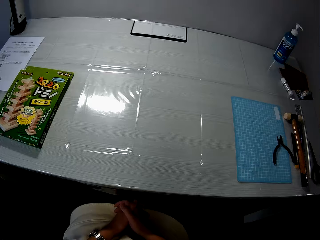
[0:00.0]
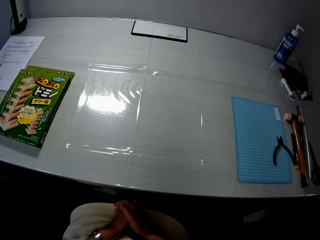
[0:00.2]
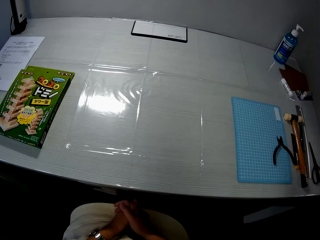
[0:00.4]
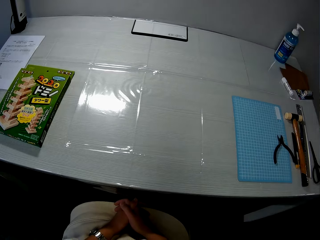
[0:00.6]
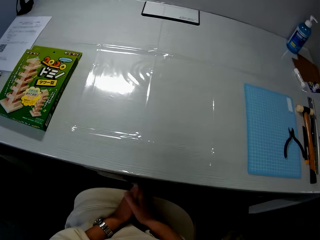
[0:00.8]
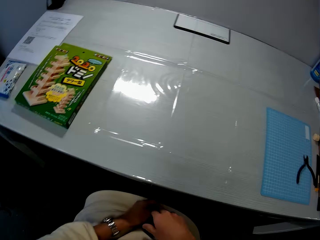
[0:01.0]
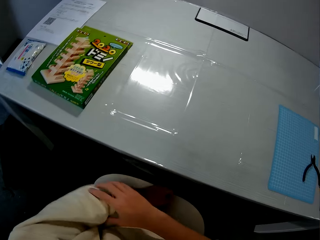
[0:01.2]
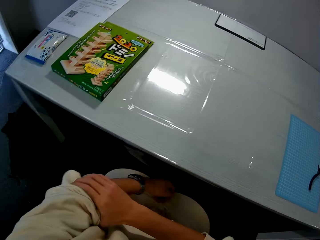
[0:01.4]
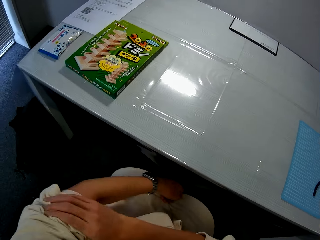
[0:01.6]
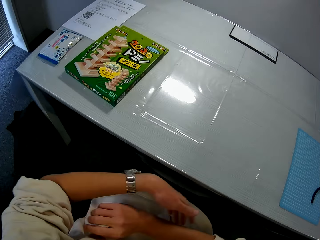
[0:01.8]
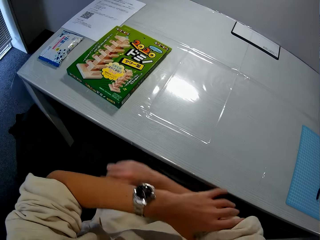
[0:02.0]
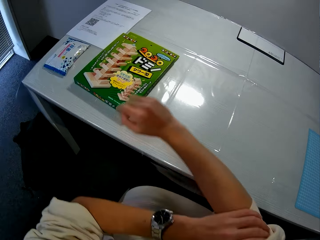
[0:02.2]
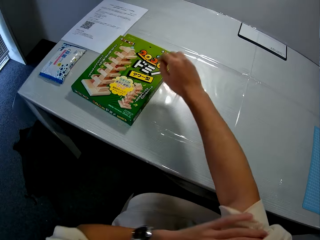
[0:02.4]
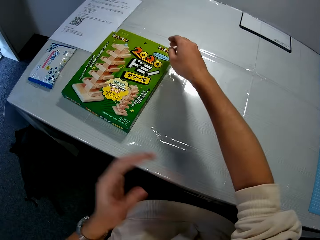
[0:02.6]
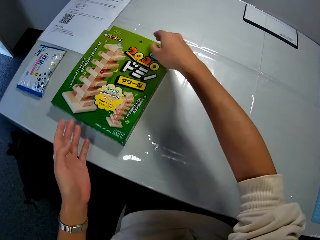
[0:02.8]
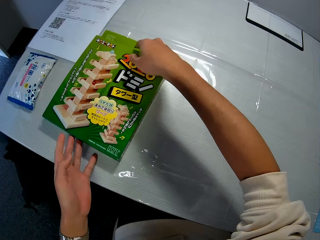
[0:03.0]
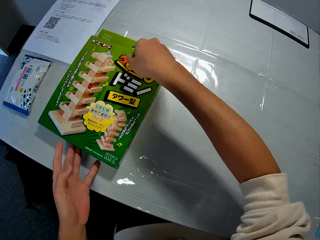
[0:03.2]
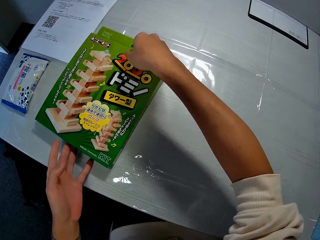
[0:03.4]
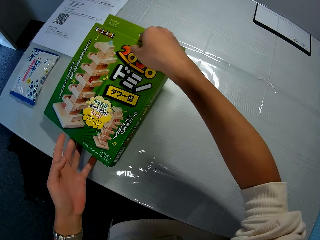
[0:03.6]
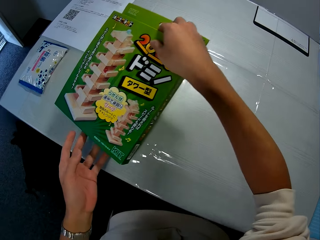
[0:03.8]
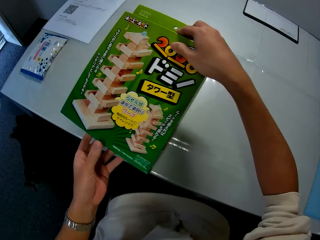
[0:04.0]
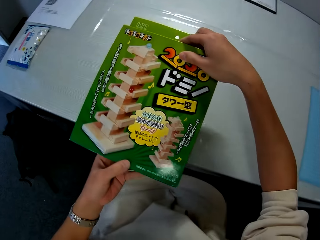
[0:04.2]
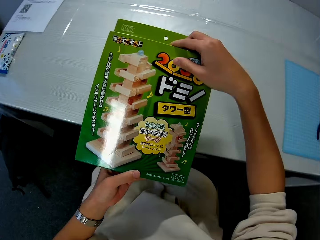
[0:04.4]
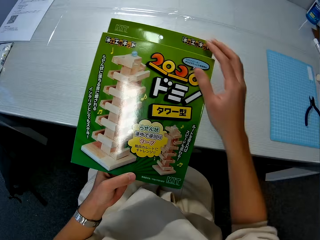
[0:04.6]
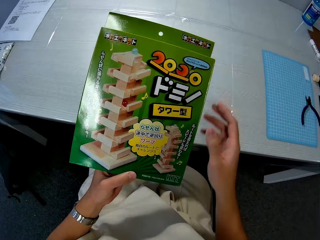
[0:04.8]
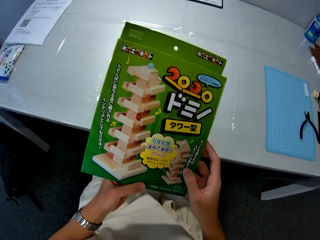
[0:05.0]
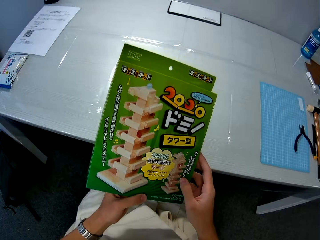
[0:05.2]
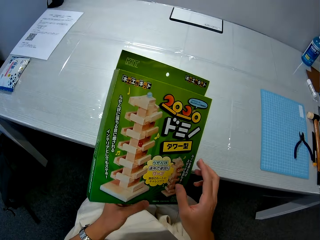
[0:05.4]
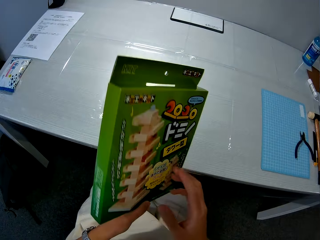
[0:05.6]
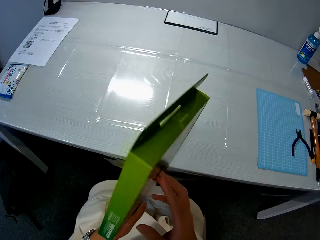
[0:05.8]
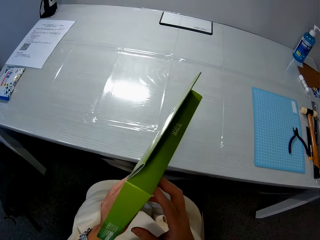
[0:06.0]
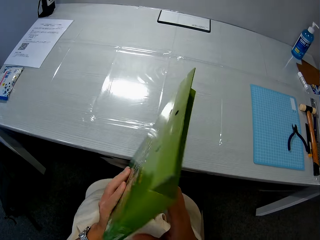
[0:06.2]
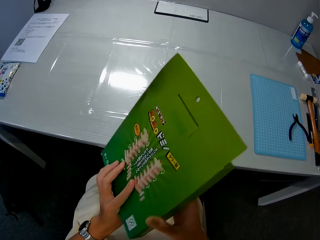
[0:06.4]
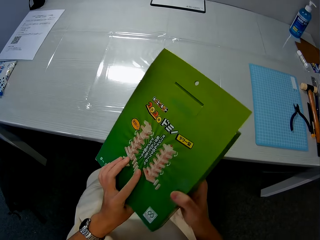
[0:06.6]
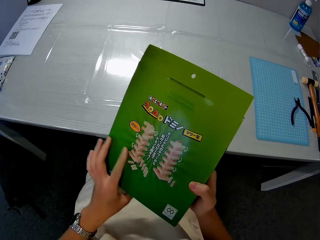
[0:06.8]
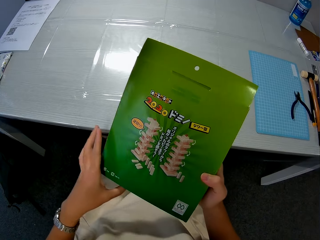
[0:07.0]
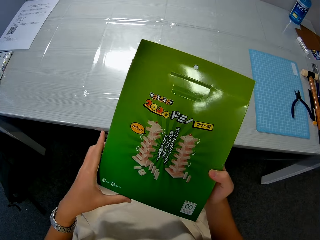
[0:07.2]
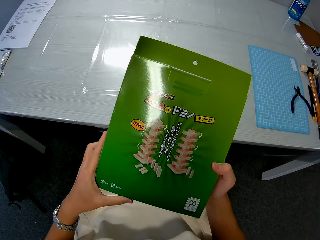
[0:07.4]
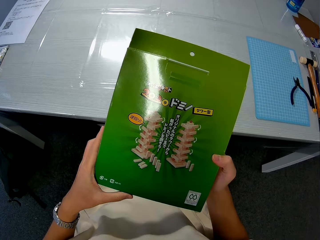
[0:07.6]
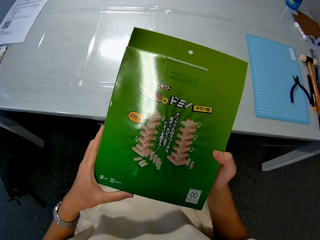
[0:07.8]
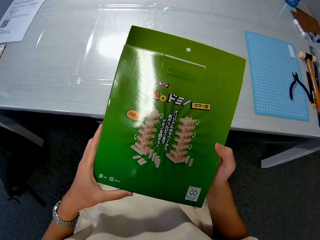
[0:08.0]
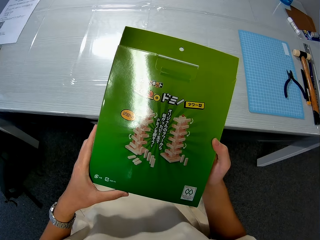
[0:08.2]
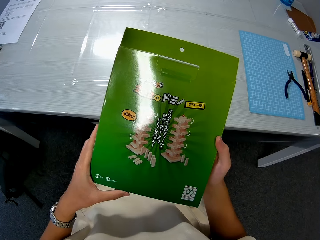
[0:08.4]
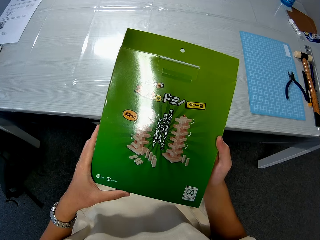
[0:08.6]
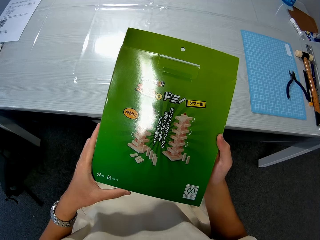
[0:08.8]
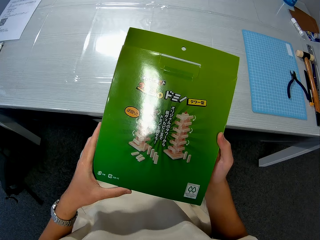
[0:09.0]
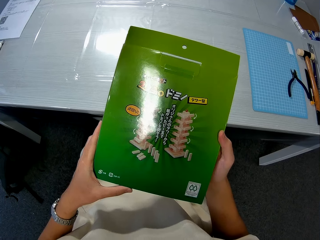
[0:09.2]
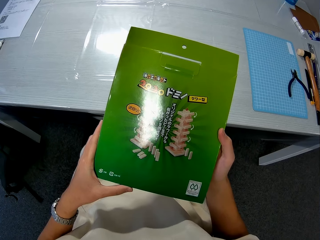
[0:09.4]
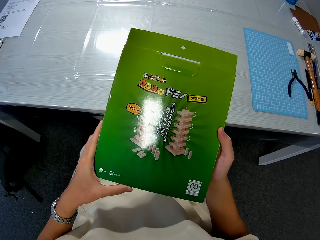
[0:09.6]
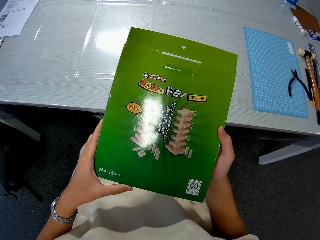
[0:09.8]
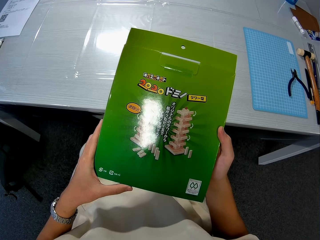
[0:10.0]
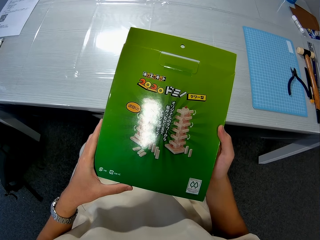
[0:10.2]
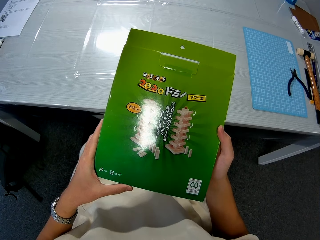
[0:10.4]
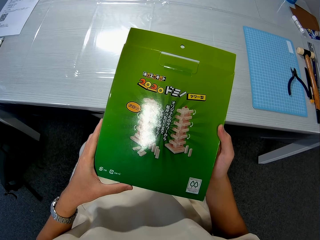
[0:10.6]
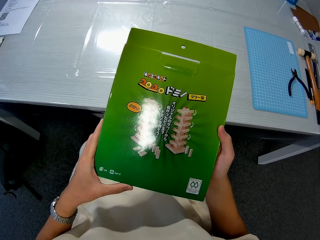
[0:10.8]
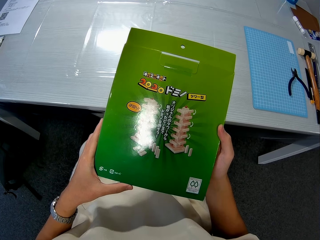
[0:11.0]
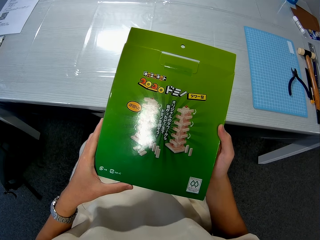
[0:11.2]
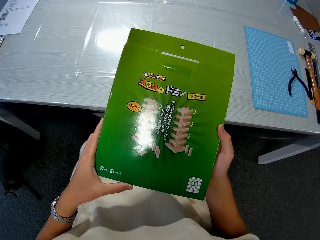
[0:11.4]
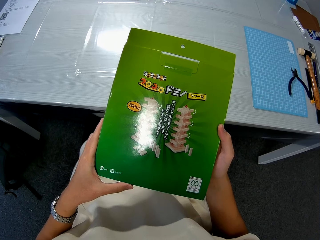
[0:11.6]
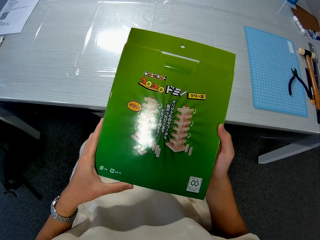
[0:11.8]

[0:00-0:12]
The camera wearer sits in front of a table with a pack on it. He pushes up his sleeves. He picks up the pack on the table with both hands. He turns the pack with both hands.

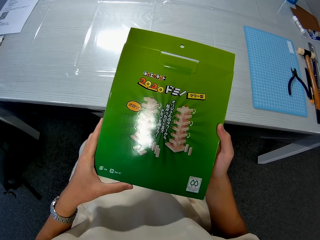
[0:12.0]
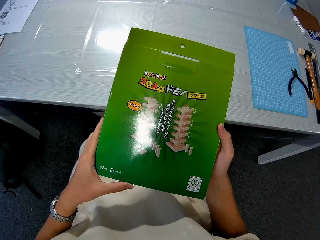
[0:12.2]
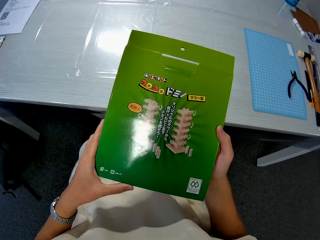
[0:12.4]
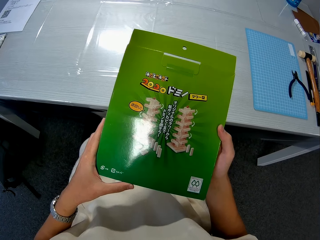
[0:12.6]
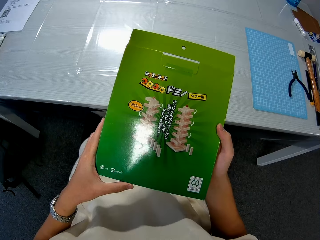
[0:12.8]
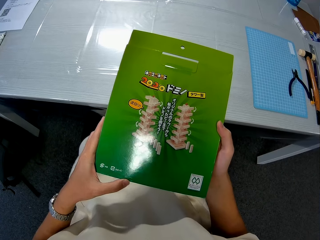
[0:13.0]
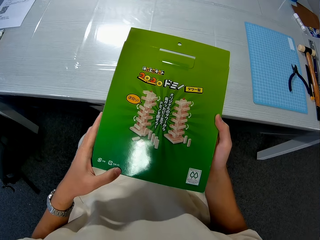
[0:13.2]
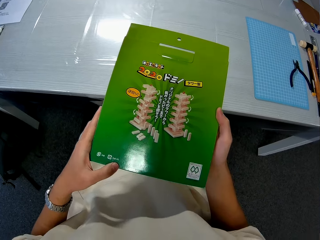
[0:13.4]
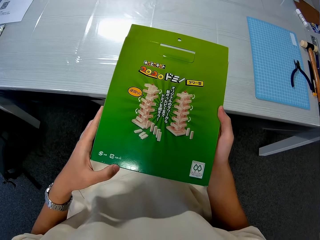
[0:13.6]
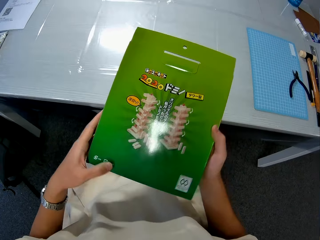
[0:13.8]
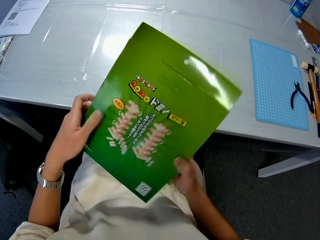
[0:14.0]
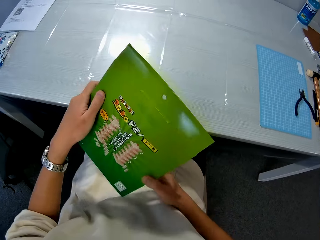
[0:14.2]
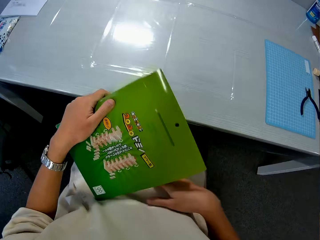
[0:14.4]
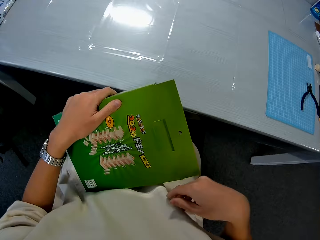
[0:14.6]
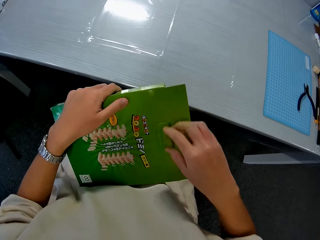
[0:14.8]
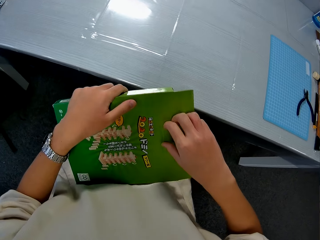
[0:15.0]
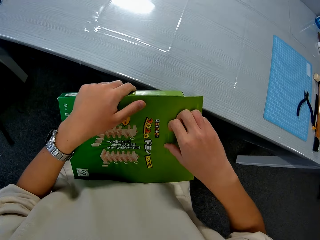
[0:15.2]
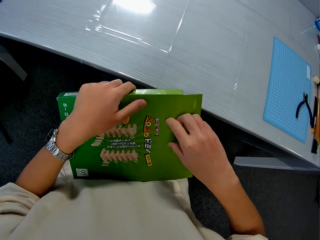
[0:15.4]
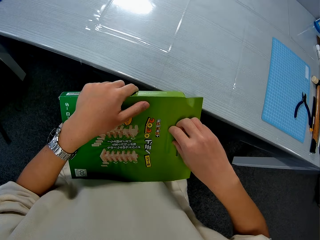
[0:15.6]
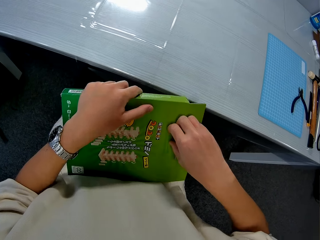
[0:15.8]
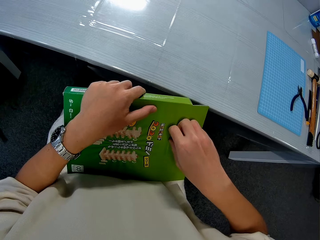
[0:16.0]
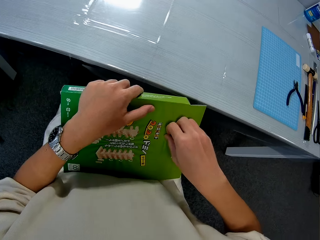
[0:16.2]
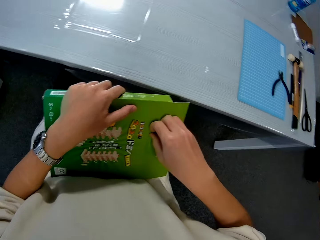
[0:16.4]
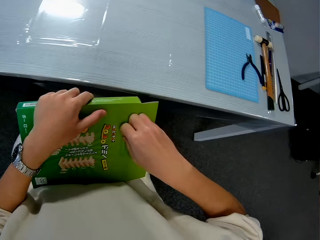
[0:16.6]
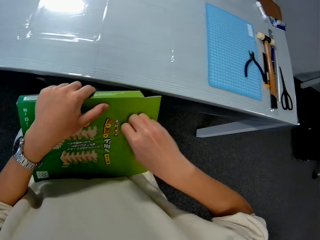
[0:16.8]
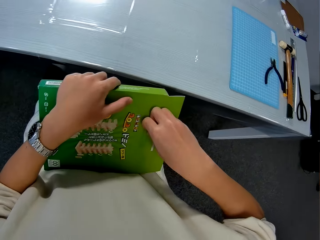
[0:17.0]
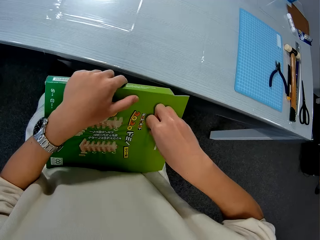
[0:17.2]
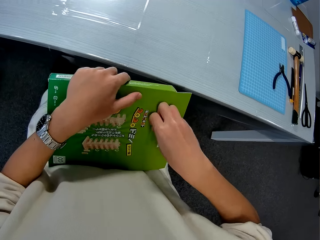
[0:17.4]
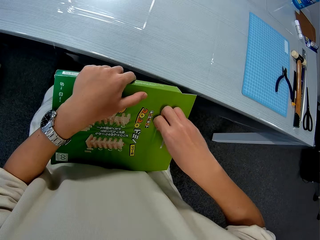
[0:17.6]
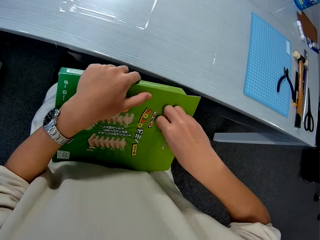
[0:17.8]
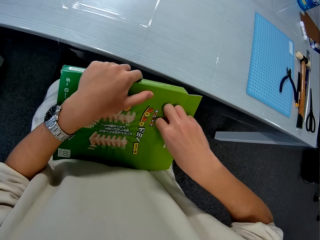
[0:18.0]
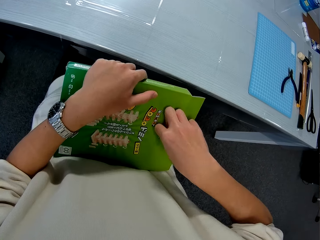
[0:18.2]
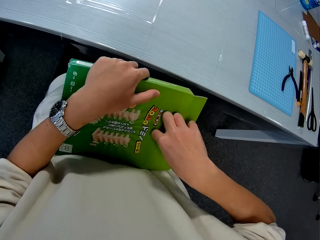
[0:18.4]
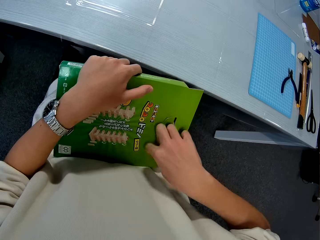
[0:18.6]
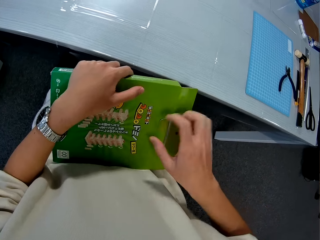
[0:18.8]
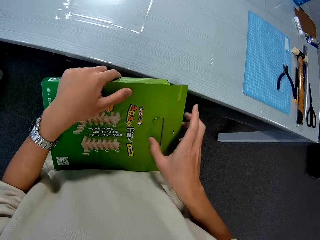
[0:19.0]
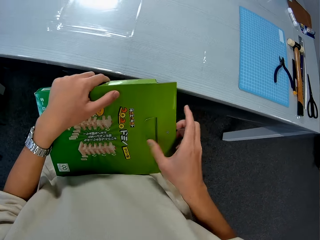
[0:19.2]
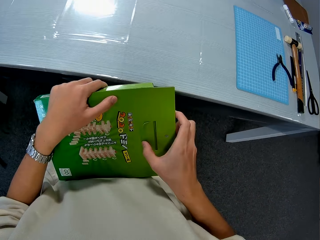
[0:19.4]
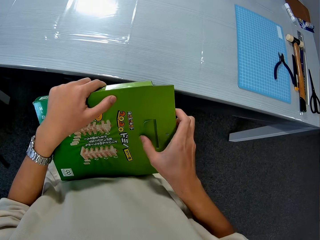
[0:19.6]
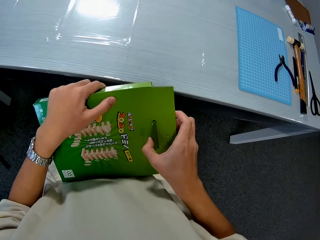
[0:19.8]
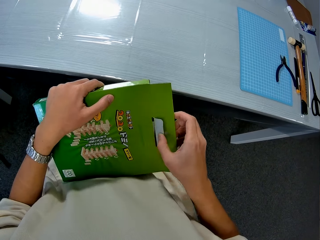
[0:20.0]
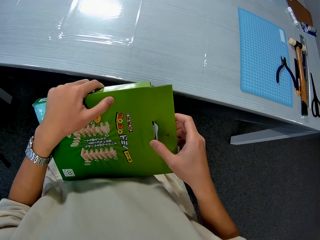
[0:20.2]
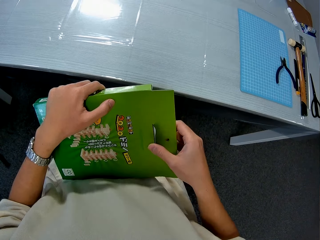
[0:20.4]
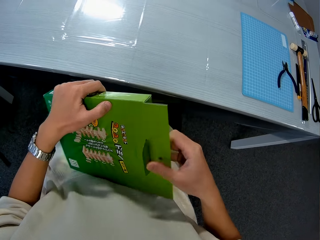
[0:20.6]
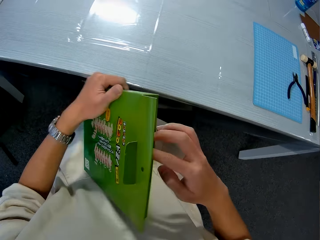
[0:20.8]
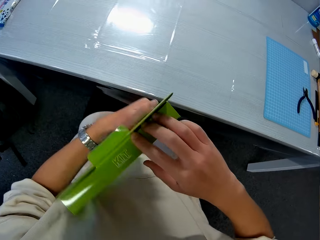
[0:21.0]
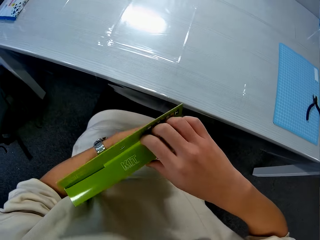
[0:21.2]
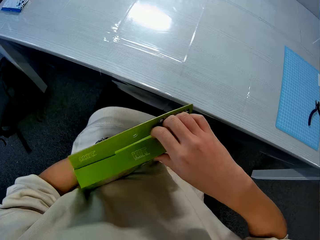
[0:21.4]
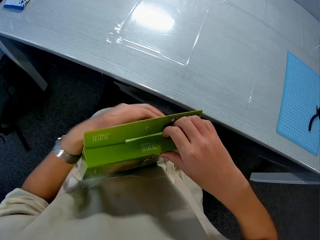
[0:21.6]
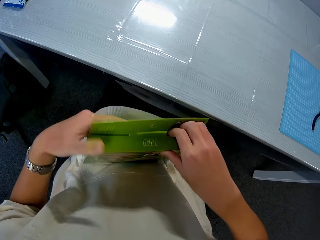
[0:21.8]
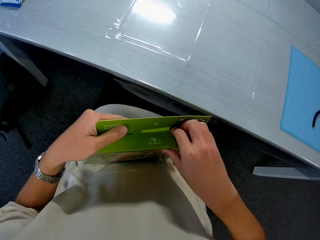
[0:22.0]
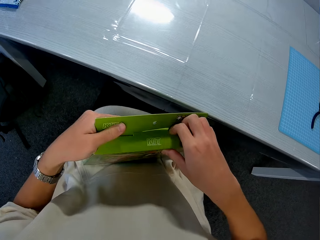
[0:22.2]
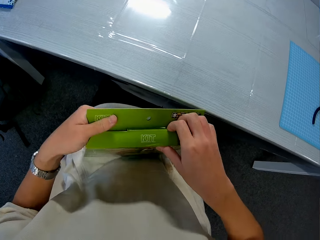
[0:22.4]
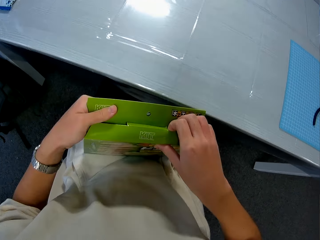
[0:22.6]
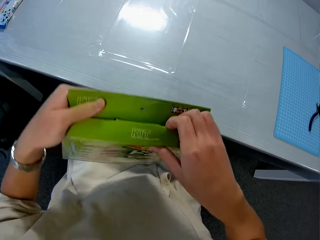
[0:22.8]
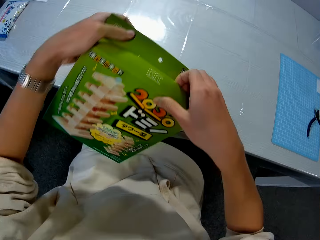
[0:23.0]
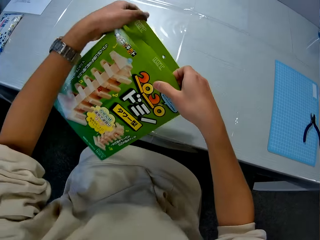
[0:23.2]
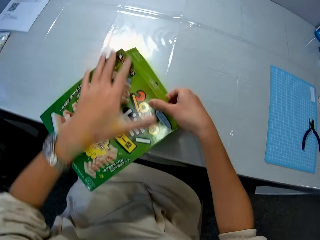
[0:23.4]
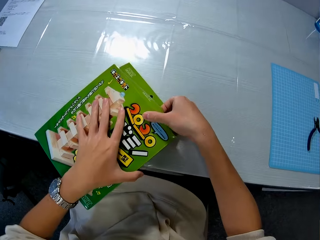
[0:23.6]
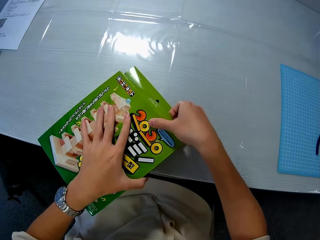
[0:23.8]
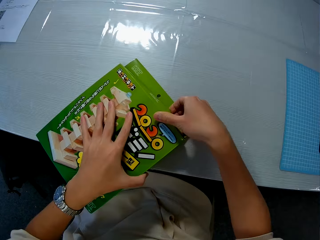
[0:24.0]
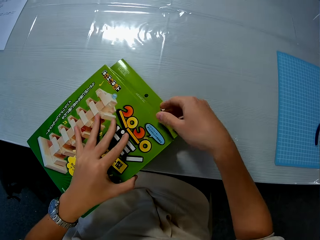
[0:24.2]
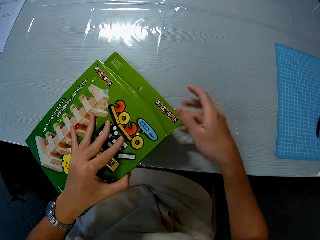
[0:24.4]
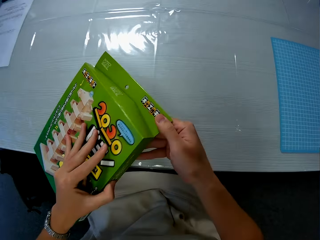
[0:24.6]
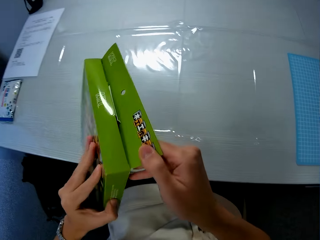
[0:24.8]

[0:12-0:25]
The camera wearer opens the pack with both hands.
